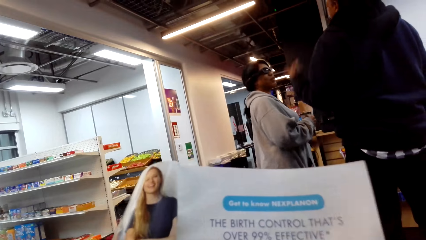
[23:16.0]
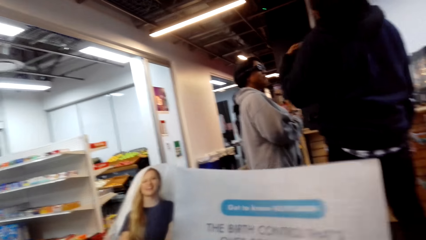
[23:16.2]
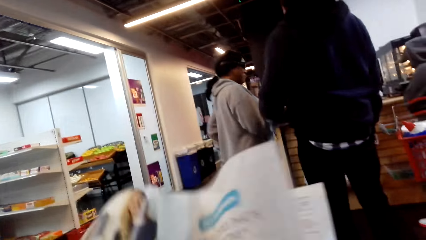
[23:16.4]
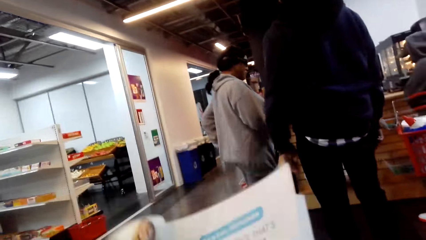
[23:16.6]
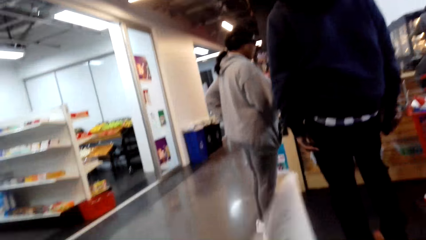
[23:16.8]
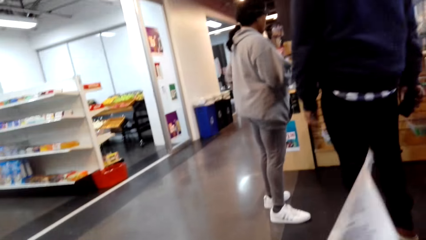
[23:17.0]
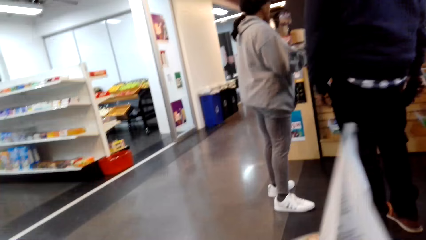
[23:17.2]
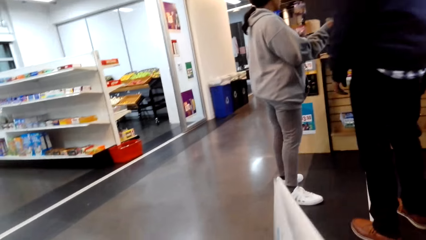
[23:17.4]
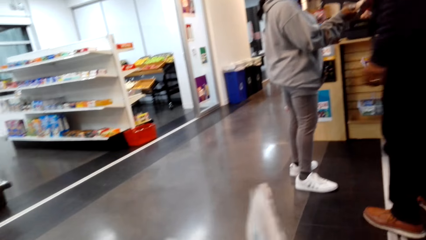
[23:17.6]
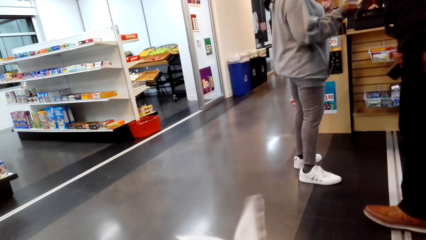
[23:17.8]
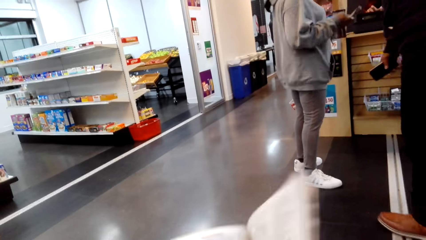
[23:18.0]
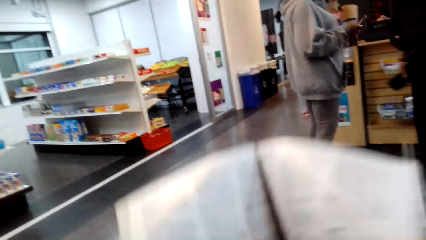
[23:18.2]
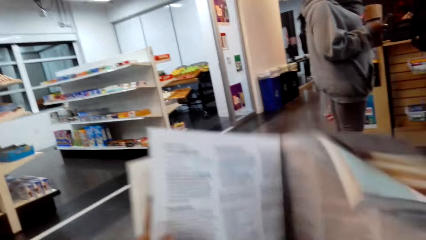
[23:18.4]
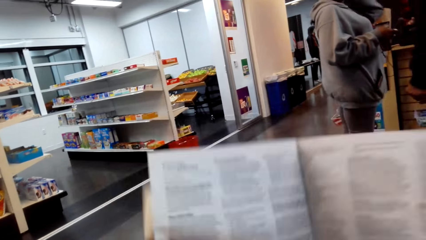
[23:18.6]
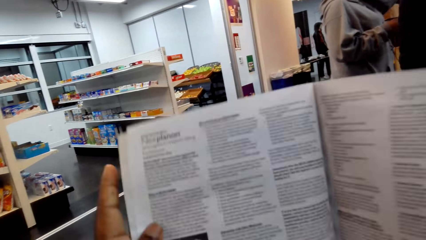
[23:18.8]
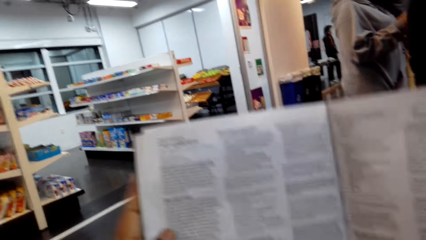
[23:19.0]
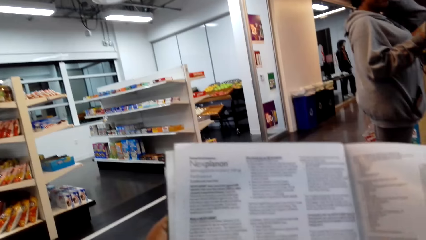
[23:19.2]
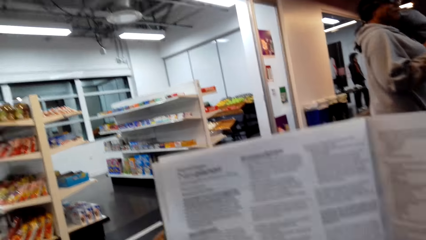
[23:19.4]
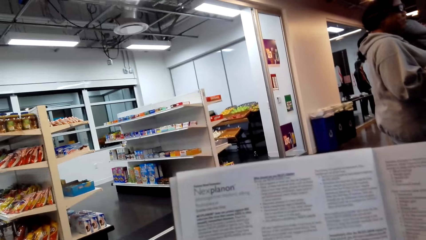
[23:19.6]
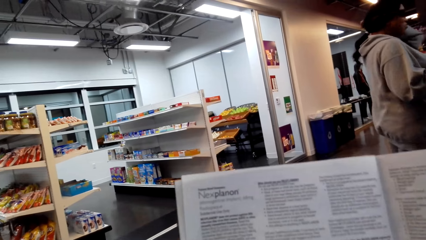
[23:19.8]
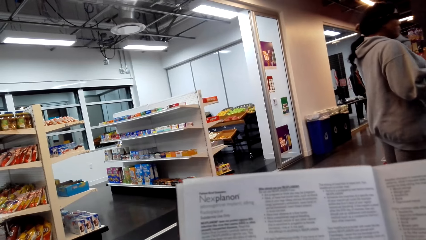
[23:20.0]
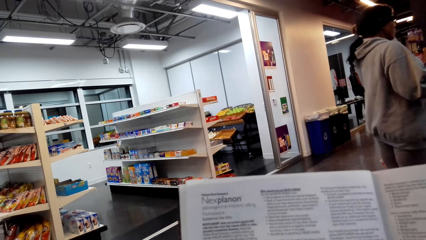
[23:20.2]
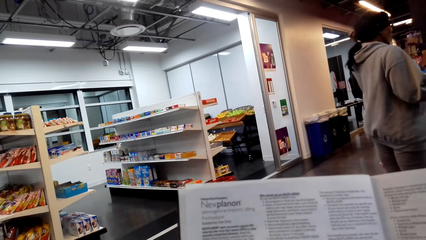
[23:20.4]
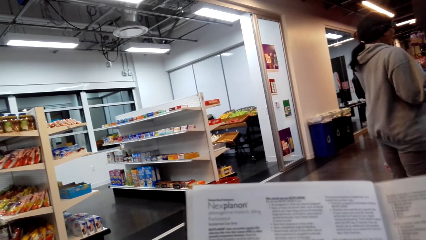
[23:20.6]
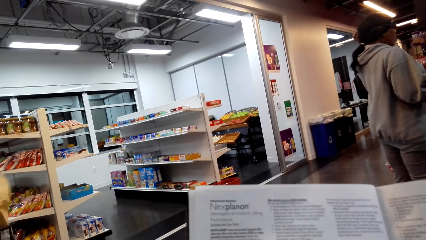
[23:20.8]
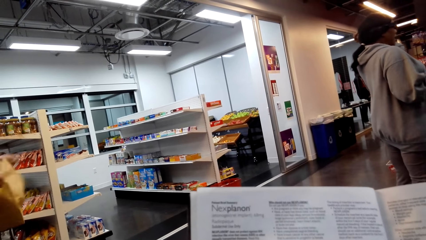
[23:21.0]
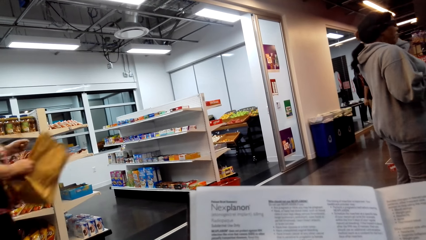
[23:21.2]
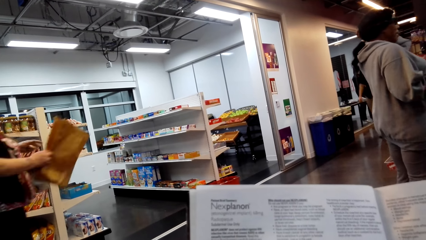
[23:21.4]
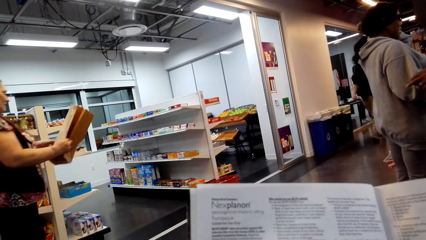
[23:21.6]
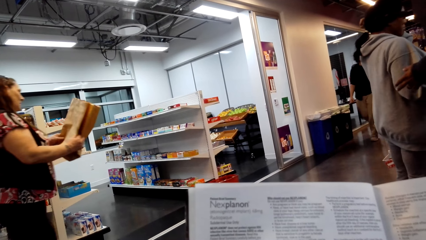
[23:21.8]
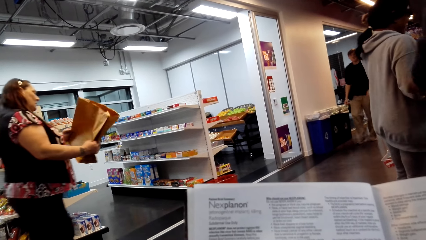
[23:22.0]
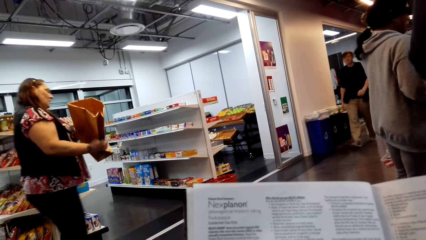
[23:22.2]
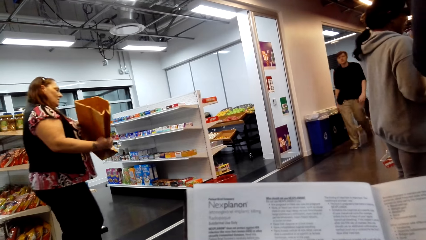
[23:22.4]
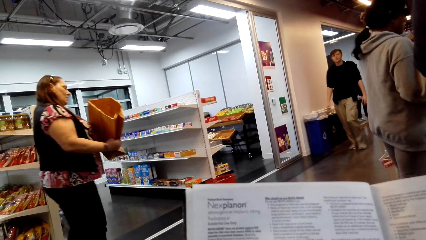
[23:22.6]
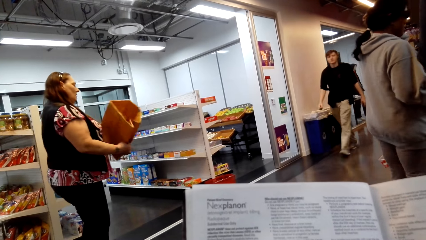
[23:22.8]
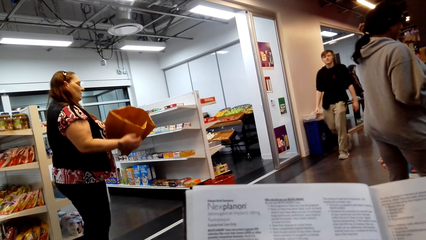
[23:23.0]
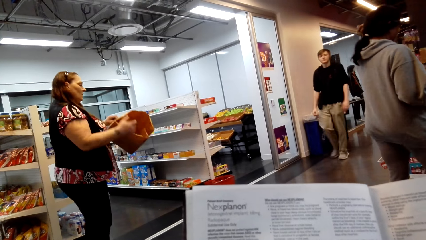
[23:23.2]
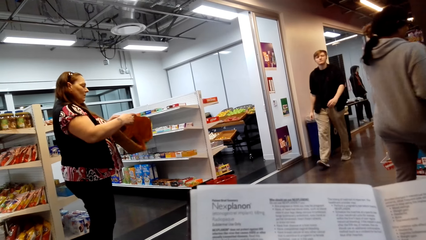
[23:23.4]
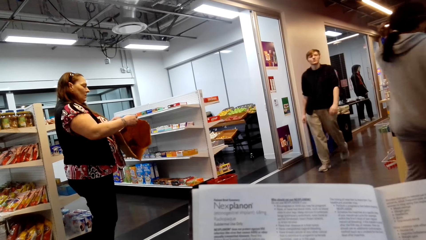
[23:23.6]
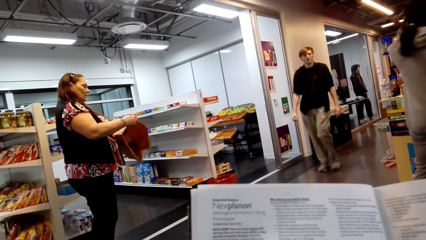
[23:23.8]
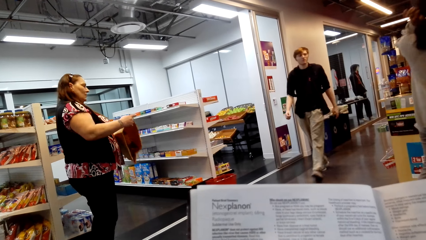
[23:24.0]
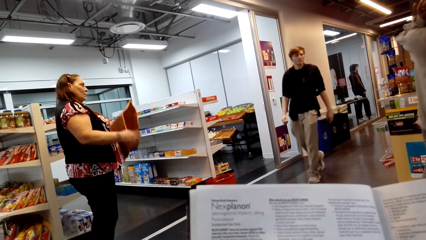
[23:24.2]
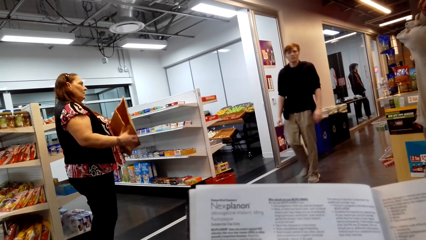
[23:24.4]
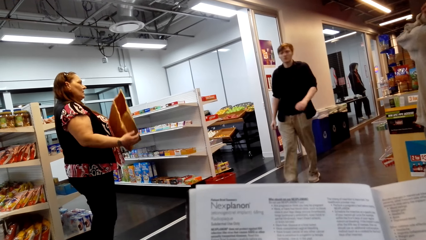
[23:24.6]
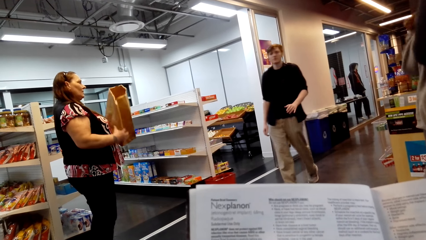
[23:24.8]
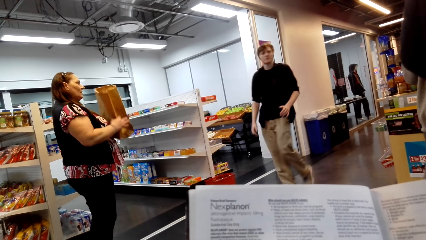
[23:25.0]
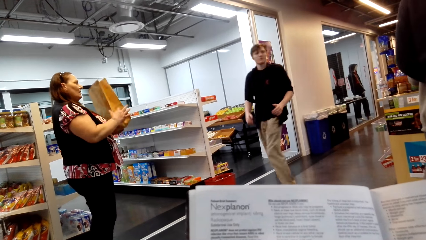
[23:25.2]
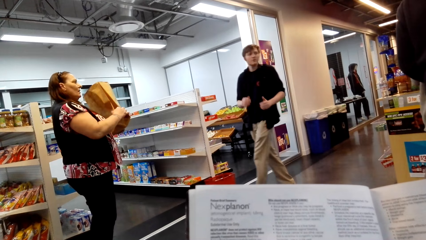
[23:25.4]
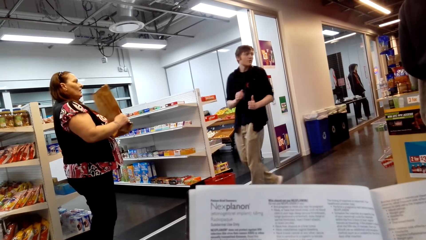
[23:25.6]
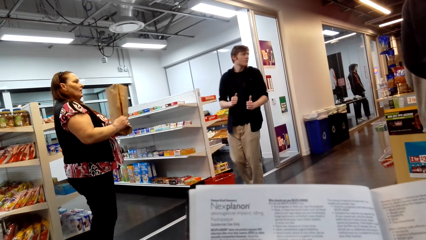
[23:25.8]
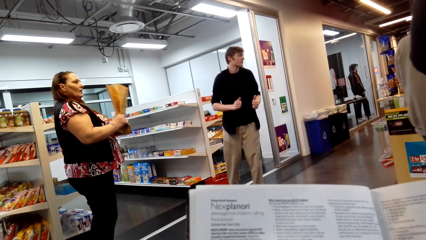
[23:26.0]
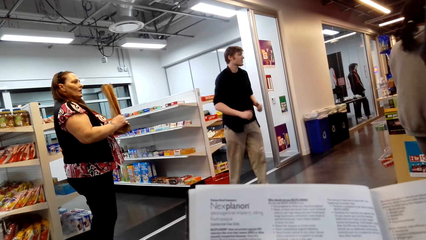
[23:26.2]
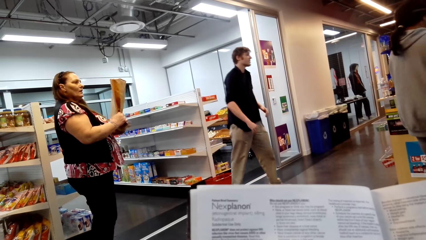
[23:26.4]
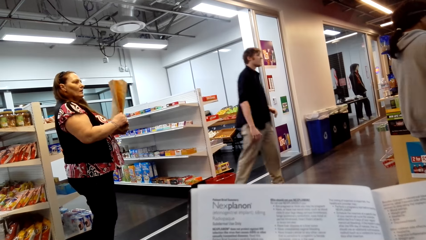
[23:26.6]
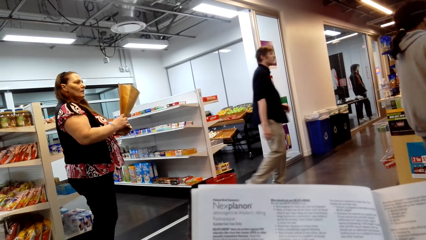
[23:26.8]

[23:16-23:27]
The camera wearer turns another page. They read the magazine.

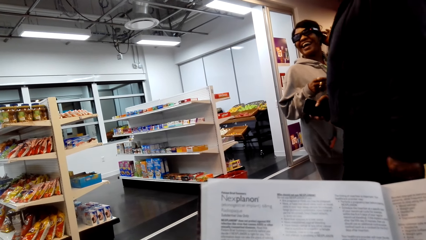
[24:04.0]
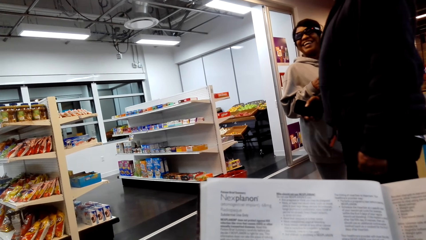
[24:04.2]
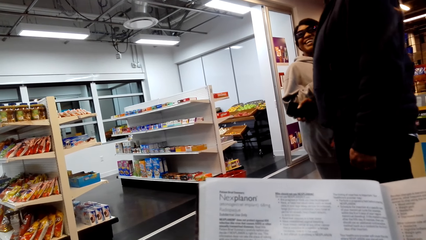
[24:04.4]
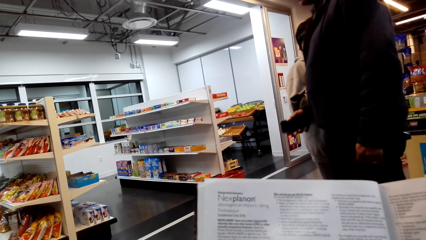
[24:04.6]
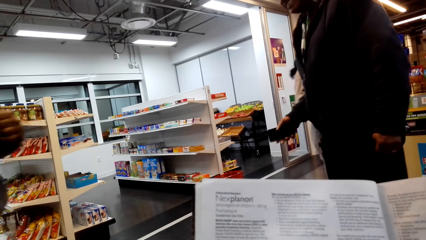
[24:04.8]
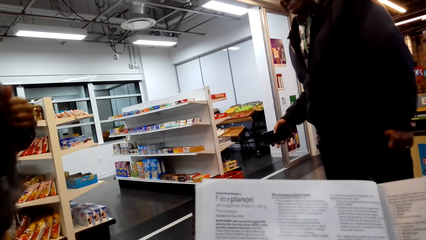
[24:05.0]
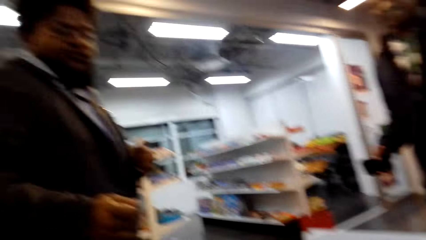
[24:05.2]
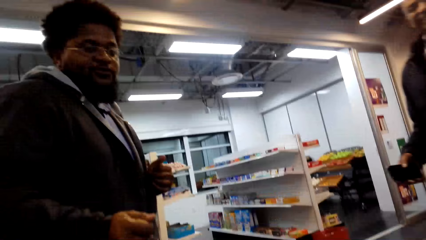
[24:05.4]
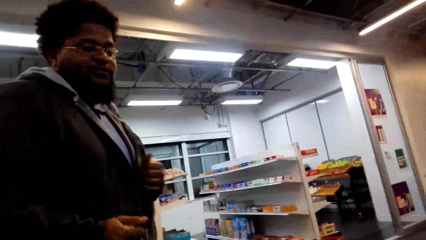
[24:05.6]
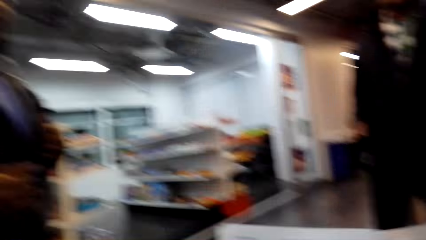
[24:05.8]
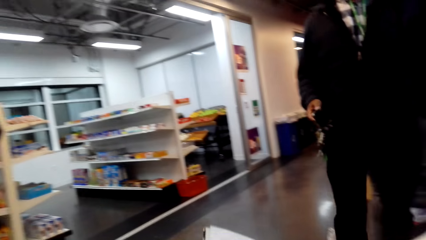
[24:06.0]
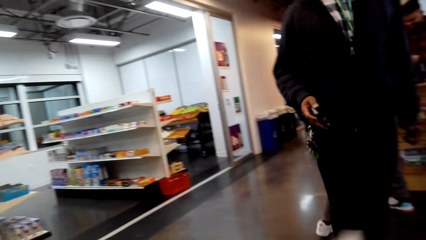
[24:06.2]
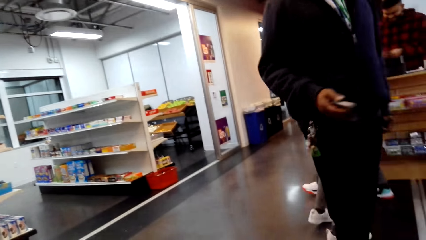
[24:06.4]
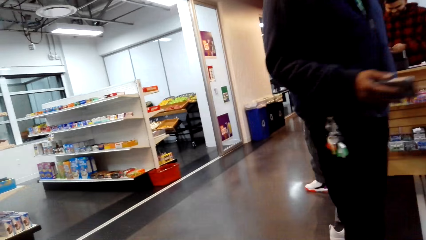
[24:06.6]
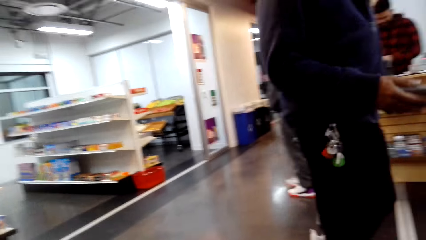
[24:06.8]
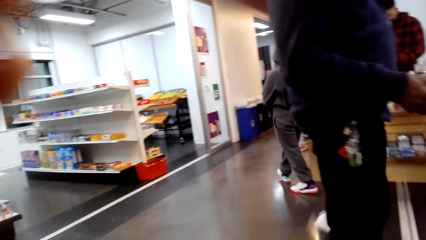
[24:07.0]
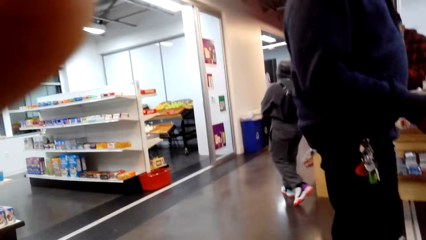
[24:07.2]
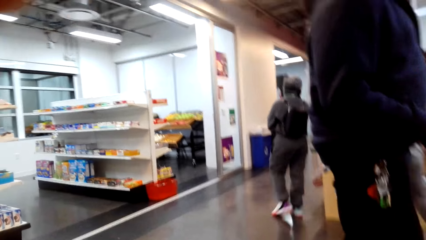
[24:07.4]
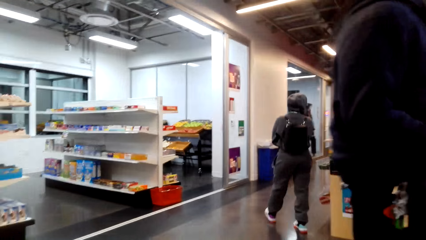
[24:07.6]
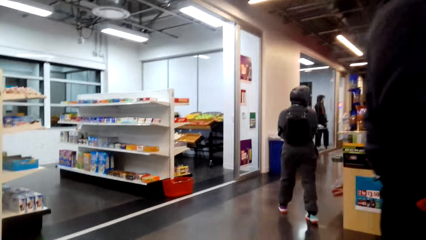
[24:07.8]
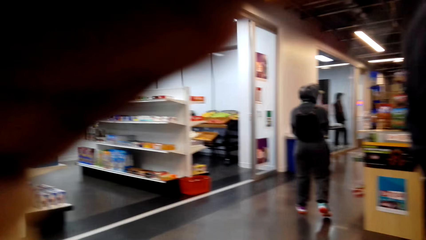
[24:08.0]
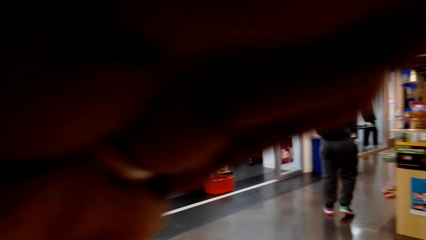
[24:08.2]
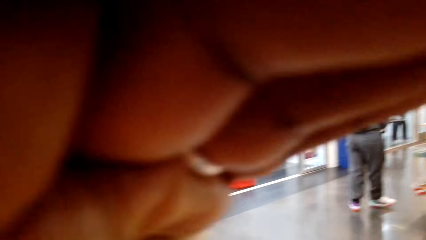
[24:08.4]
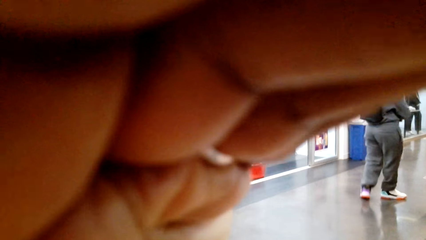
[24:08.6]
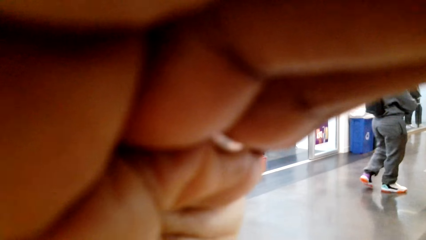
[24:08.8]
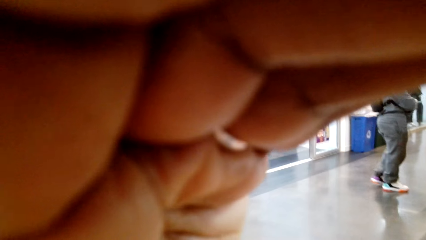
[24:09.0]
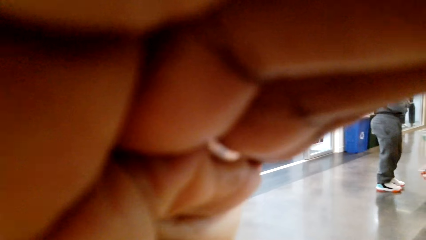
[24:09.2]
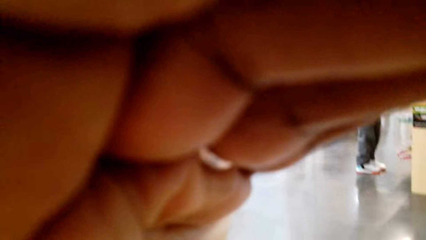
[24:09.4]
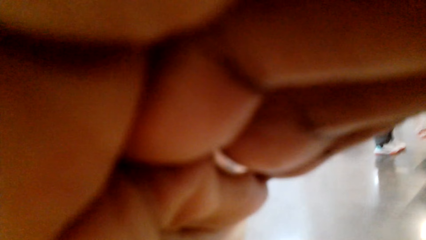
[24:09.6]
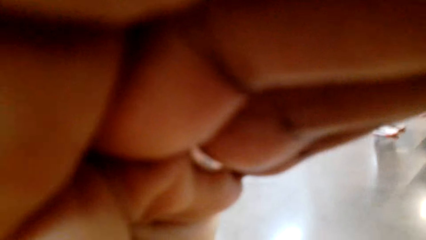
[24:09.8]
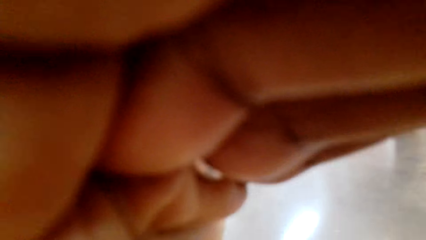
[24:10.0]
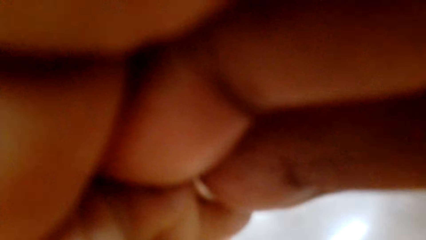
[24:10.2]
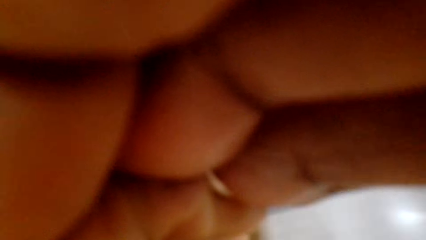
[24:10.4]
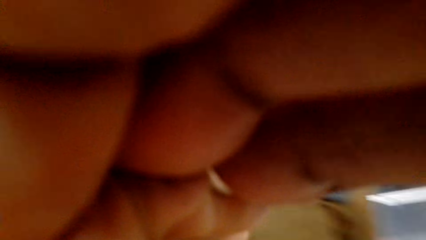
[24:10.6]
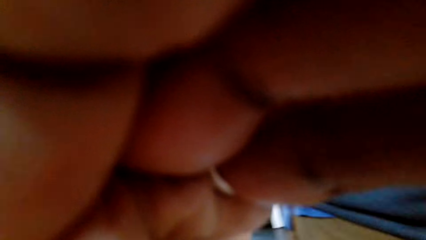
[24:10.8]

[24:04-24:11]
The camera wearer talks with a store clerk. They adjust the camera.
